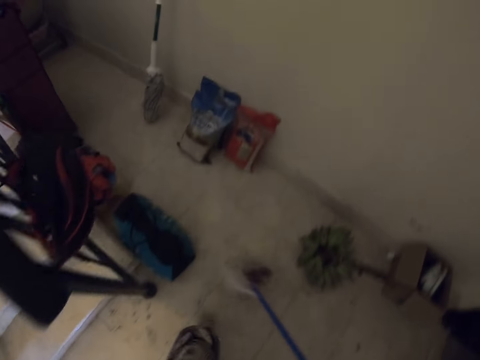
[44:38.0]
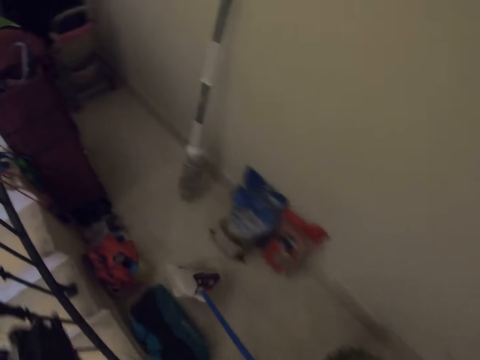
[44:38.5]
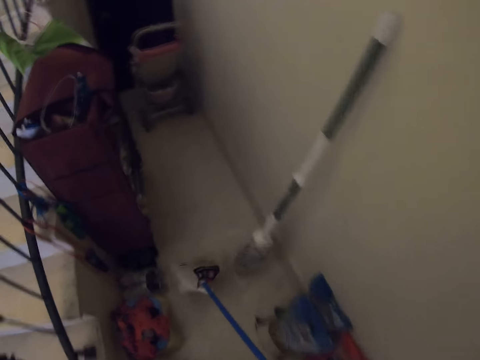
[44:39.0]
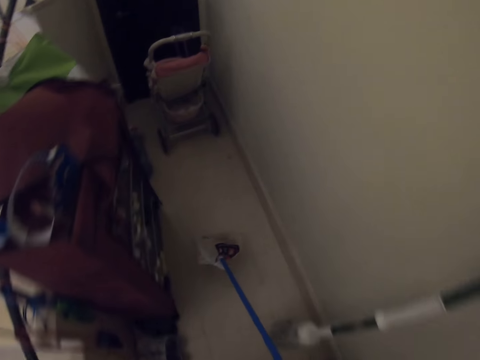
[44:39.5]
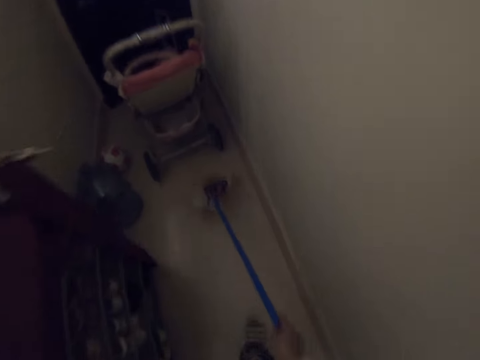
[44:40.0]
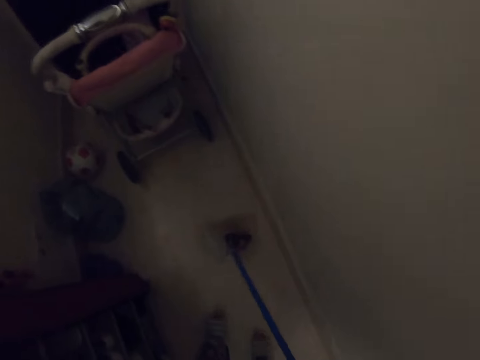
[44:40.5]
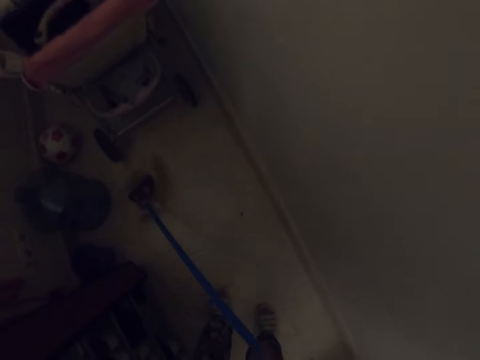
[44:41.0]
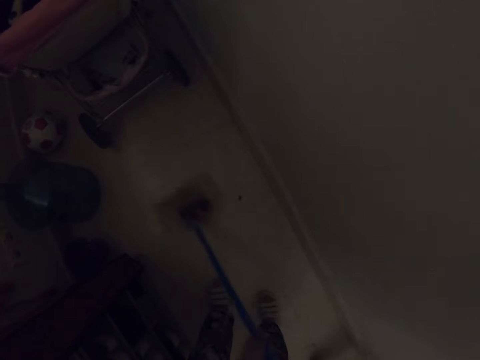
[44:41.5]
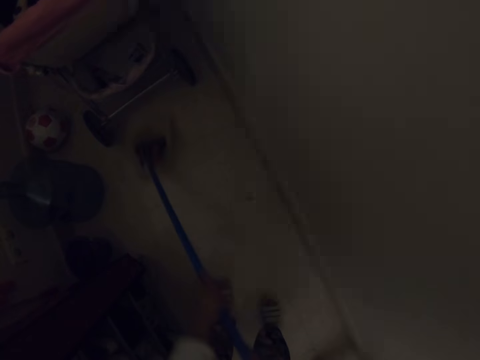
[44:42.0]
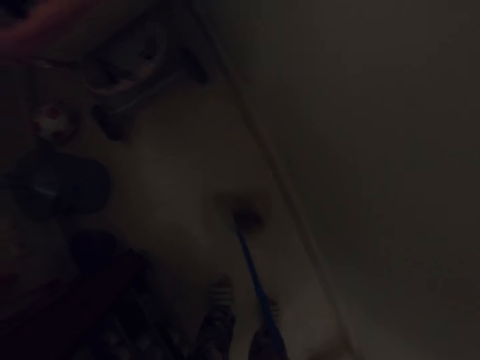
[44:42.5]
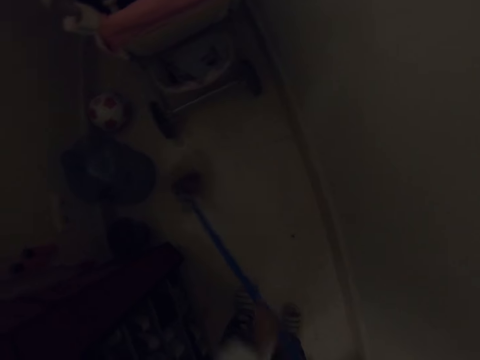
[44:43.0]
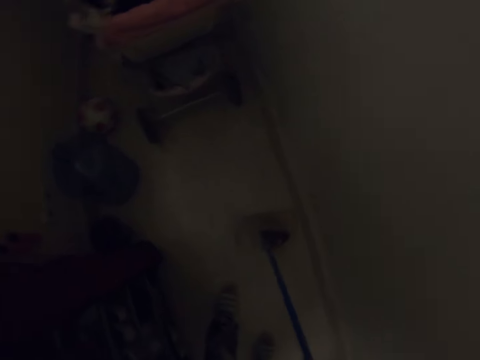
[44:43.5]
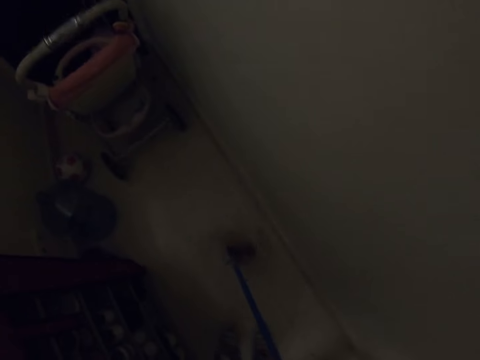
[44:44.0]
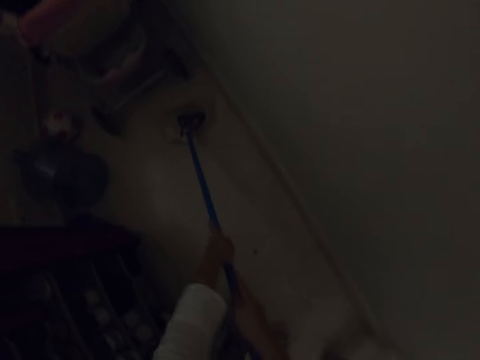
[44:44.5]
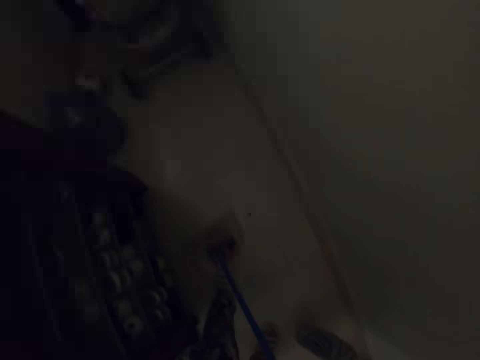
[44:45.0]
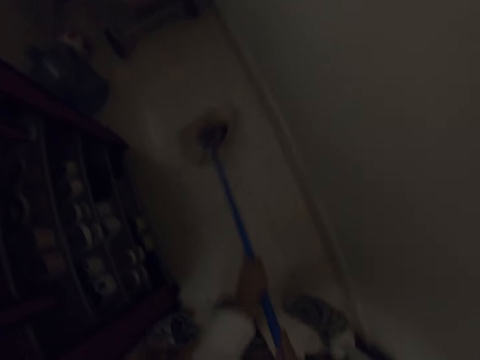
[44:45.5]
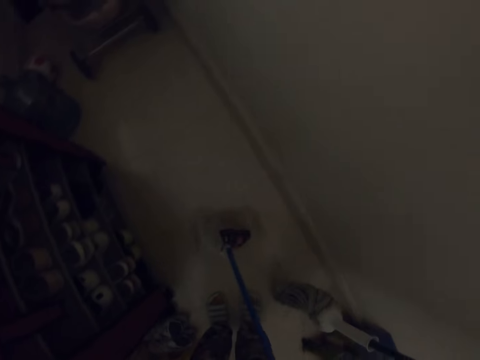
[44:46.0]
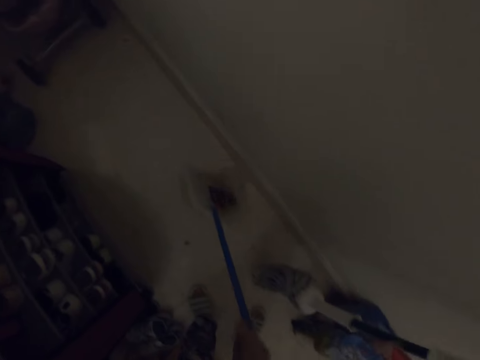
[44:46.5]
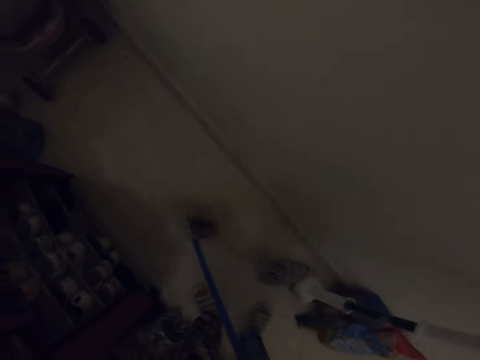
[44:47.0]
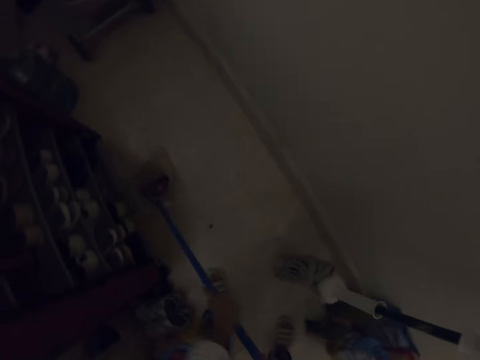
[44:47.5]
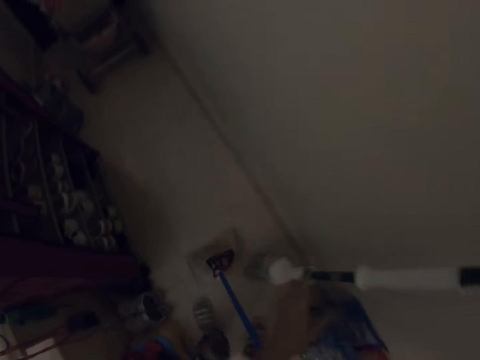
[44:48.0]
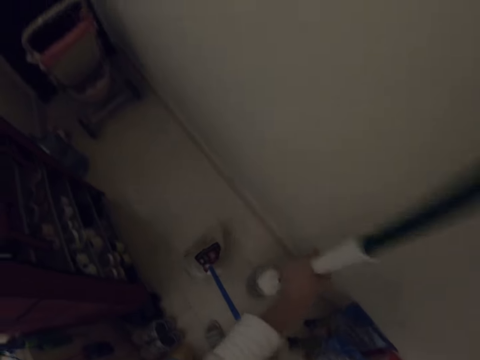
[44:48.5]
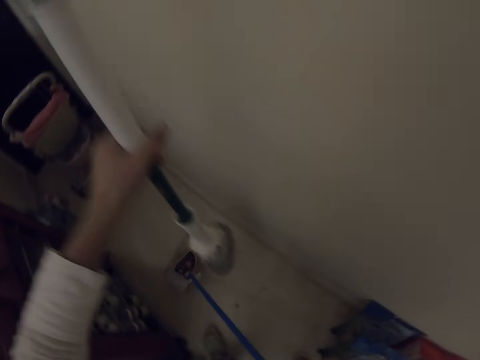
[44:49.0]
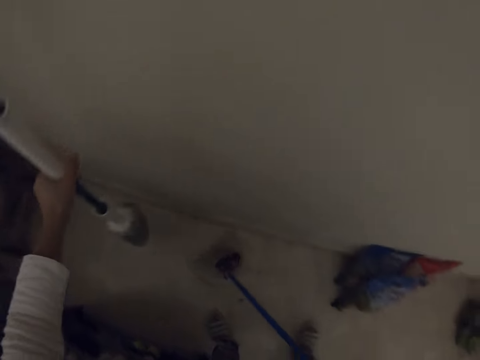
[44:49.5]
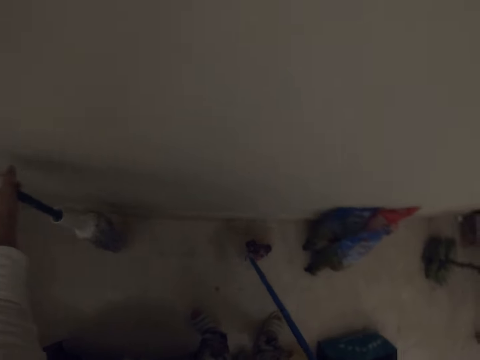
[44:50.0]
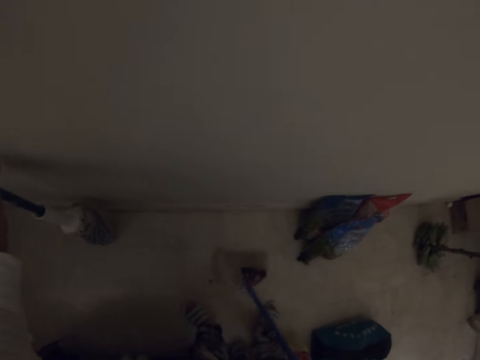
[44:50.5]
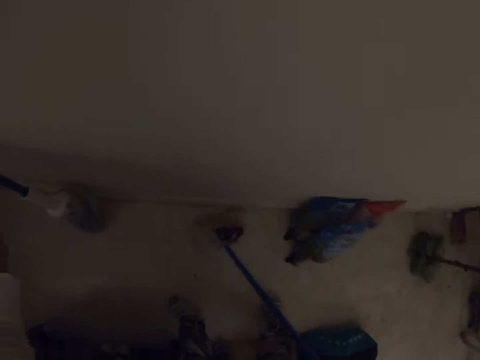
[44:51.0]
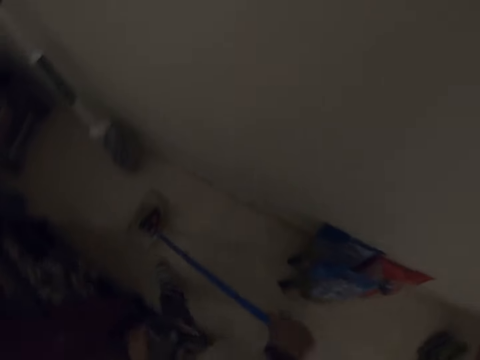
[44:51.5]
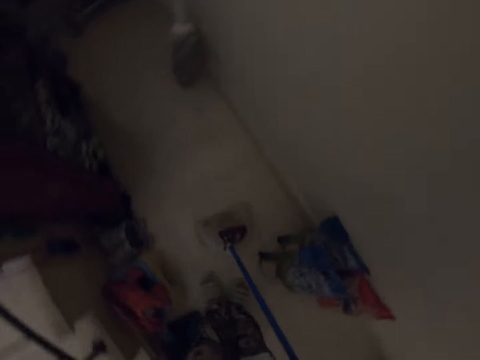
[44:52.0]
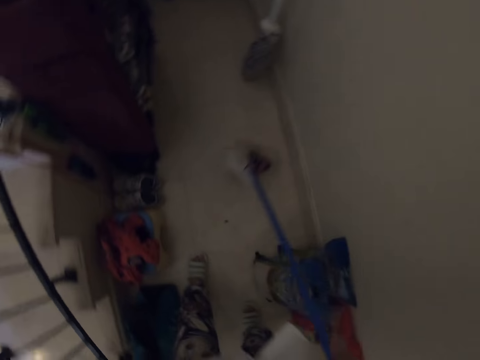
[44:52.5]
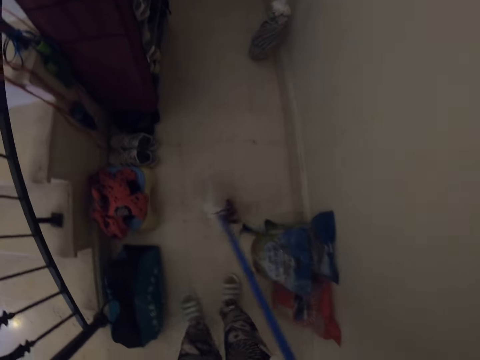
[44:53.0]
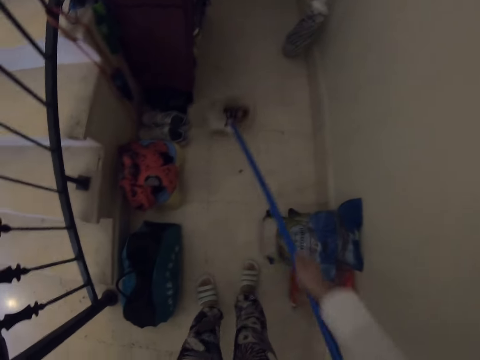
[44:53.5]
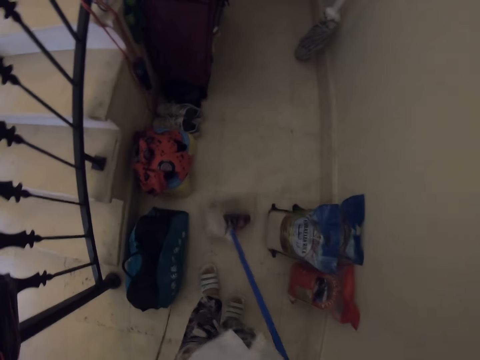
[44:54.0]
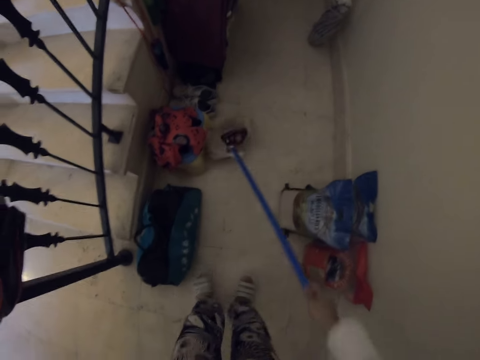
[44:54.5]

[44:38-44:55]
The camera wearer walks. They sweep the dirt. They adjust the position of a bristle broom. They sweep the dirt.

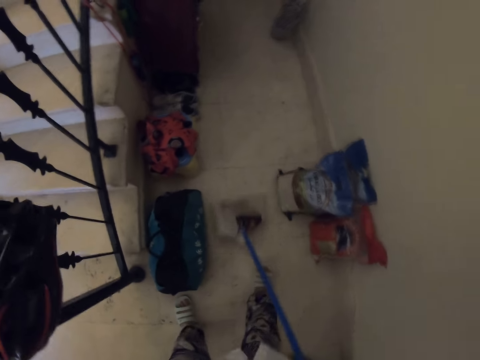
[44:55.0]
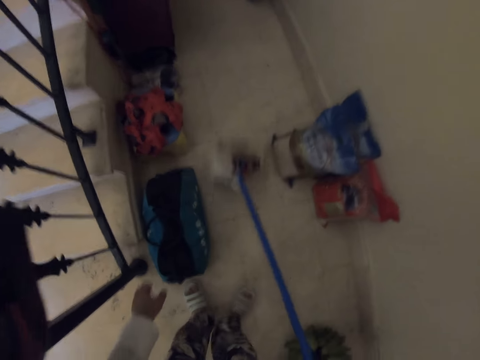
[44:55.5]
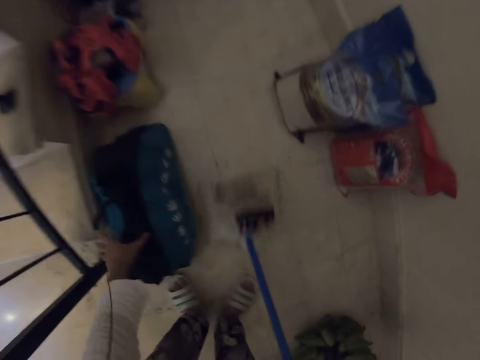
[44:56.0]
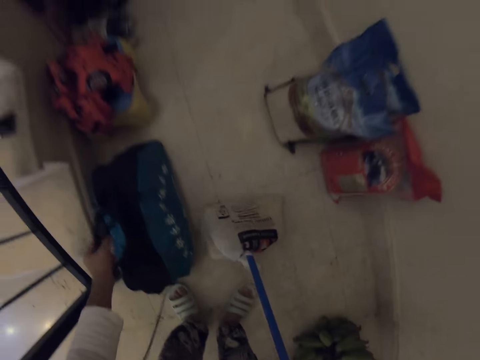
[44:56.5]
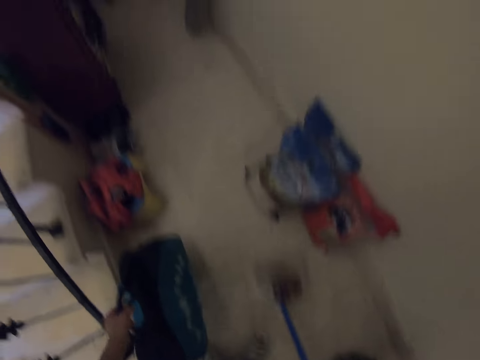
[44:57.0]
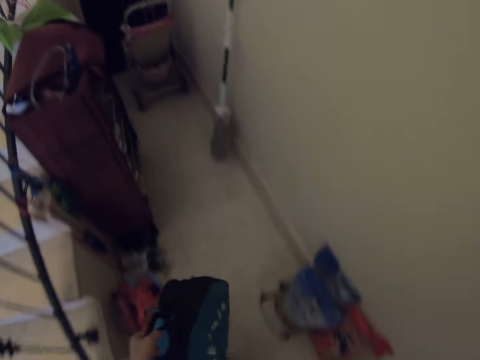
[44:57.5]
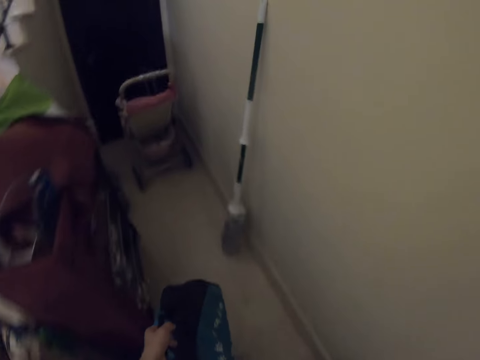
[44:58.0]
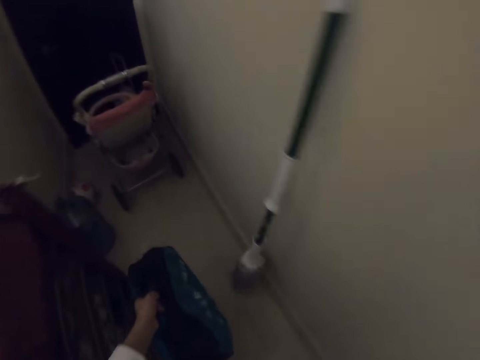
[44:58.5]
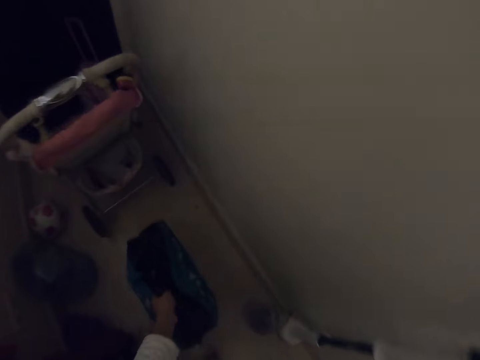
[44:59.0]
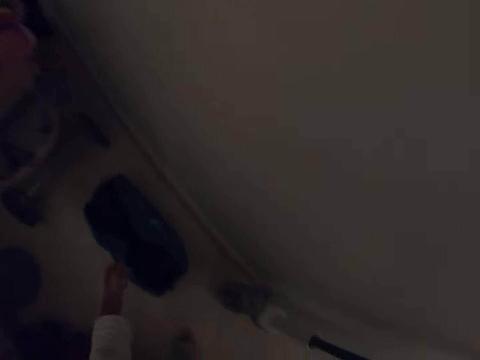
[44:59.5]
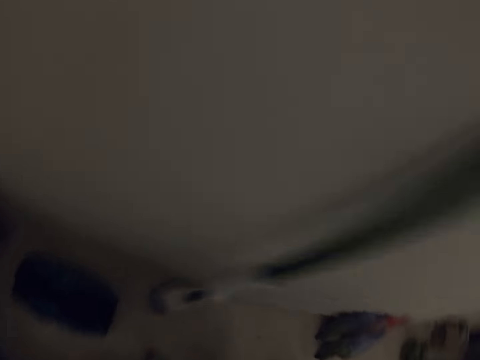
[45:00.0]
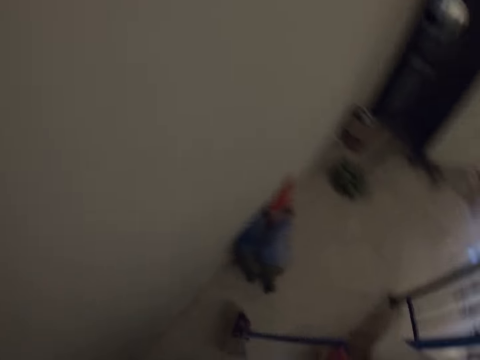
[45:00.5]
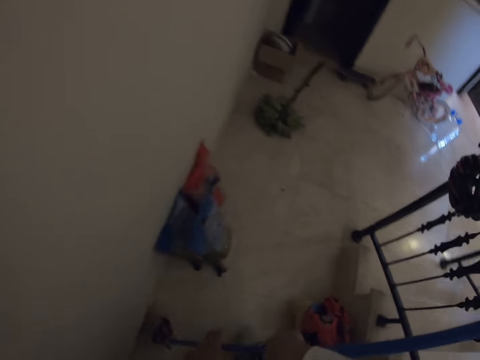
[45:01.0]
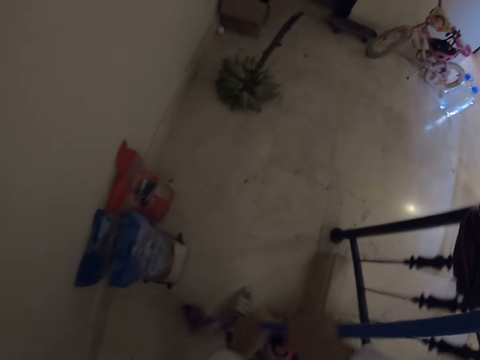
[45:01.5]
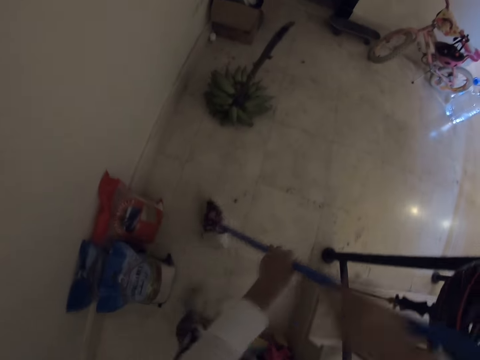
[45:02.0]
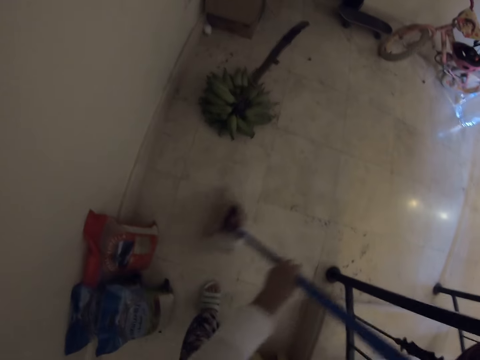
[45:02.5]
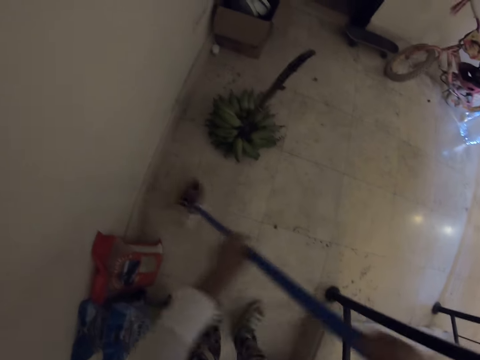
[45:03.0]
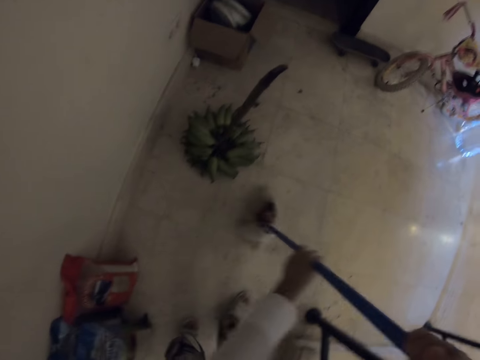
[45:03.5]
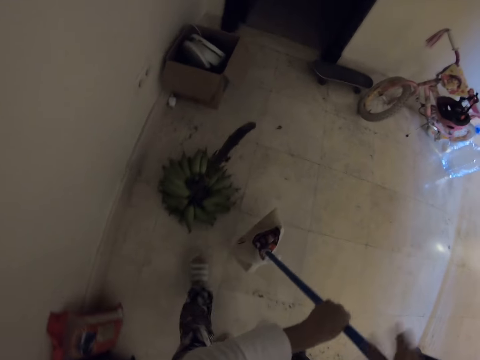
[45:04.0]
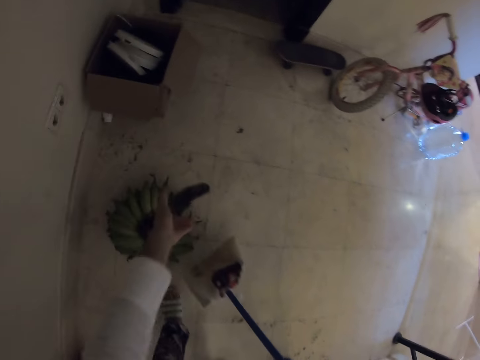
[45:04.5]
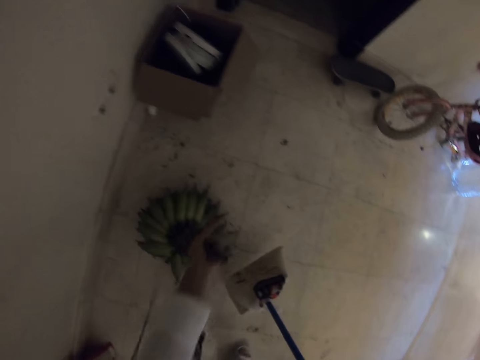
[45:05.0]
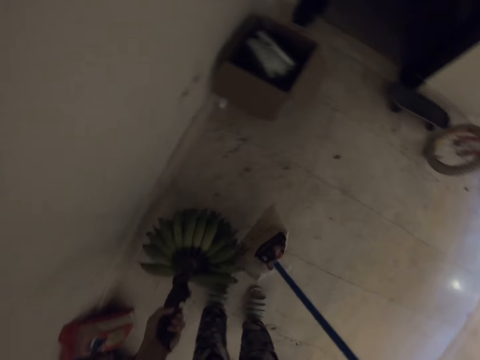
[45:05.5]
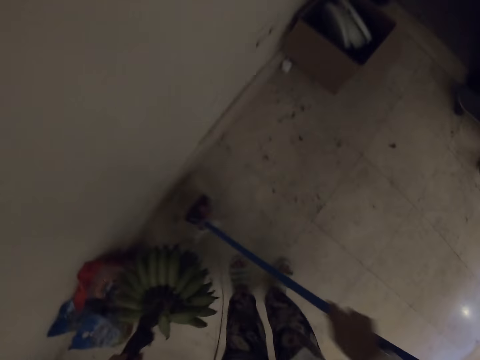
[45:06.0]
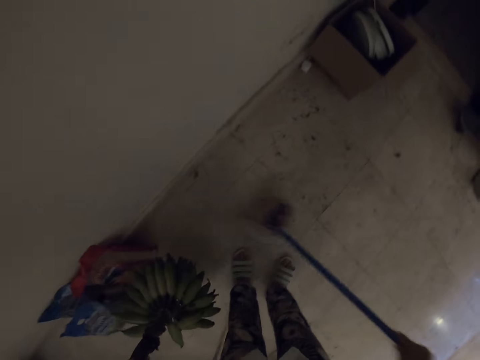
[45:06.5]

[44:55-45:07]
The camera wearer carries a bag. They walk. They drop the bag. They turn around. They sweep a room. They walk. They sweep the dirt. They carry a banana. They sweep the dirt.
